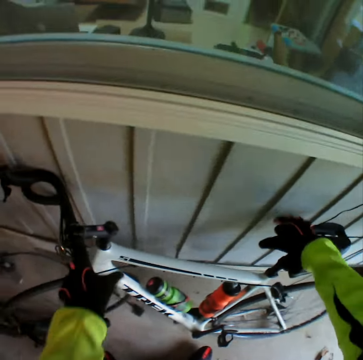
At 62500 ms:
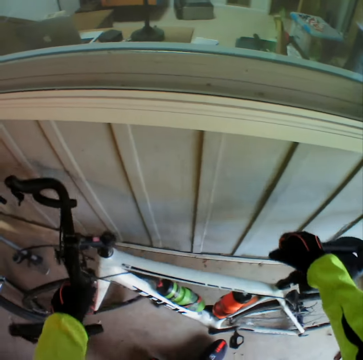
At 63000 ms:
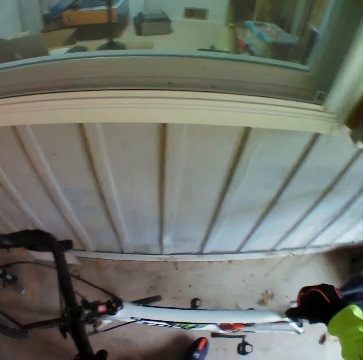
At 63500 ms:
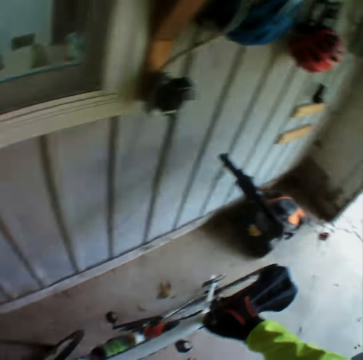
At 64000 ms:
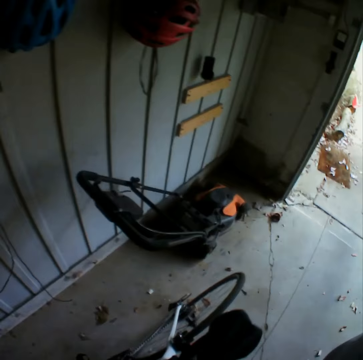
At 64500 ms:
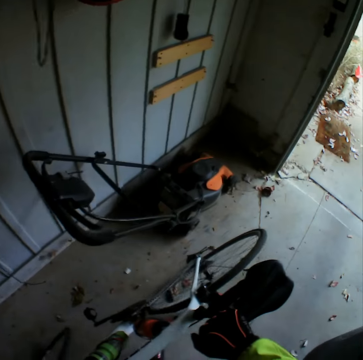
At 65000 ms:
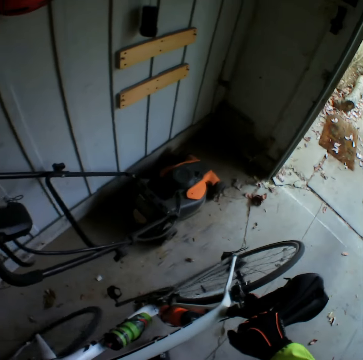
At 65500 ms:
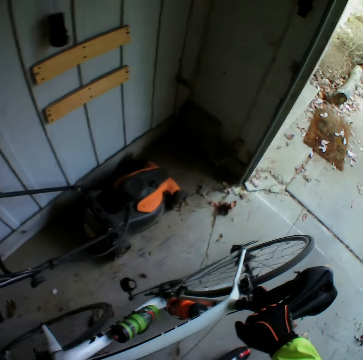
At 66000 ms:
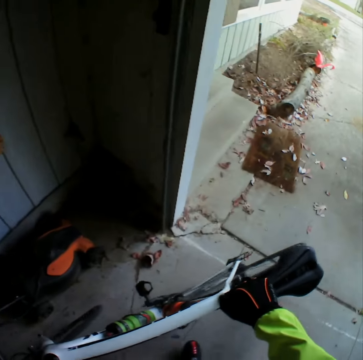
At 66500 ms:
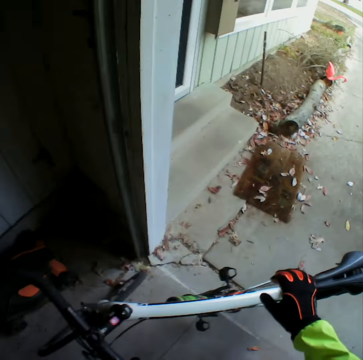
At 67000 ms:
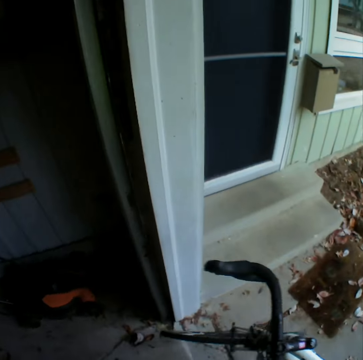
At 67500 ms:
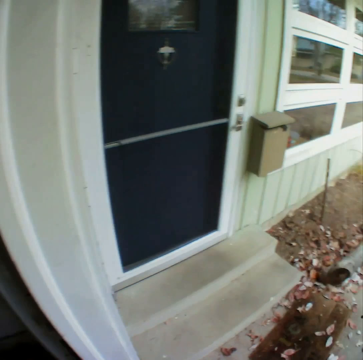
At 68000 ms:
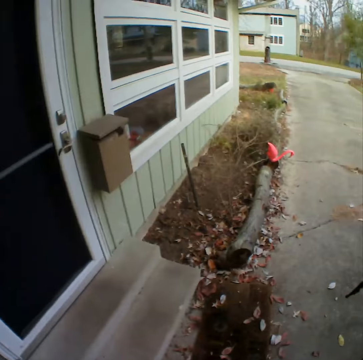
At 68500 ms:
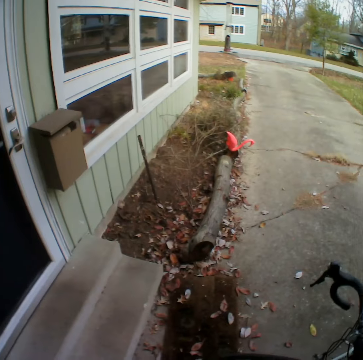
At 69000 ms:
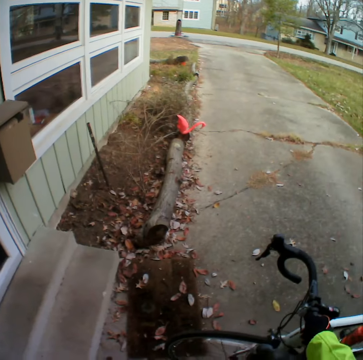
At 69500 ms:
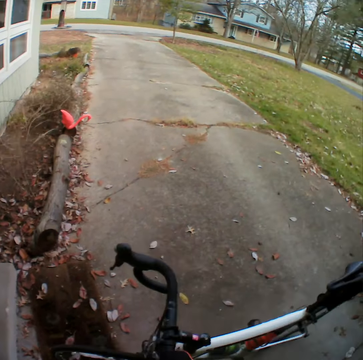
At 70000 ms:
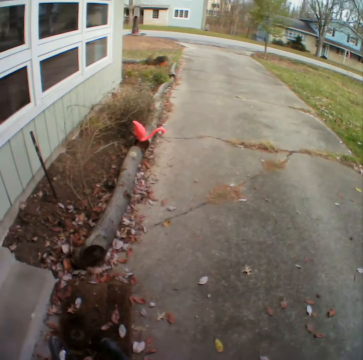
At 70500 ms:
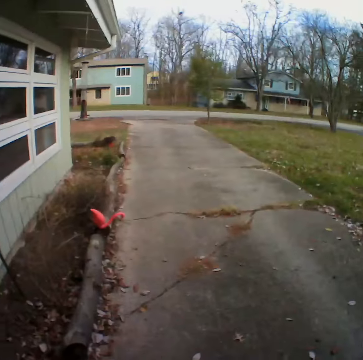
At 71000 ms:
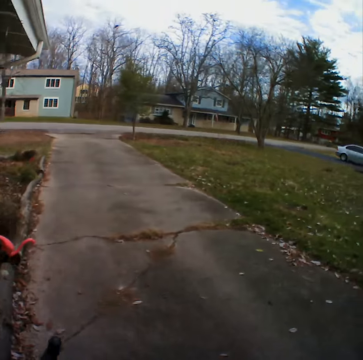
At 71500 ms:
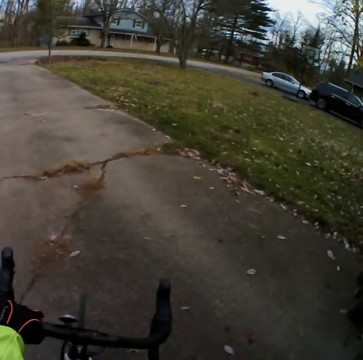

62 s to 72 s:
The camera wearer takes the bike outside.

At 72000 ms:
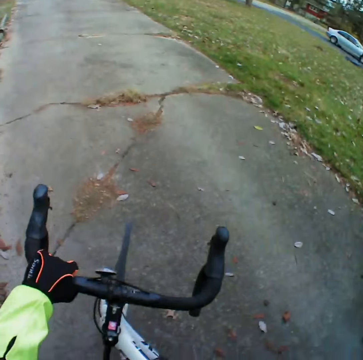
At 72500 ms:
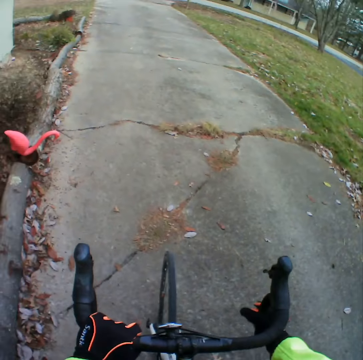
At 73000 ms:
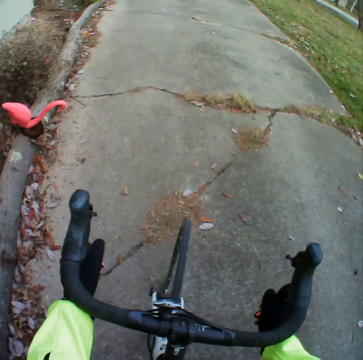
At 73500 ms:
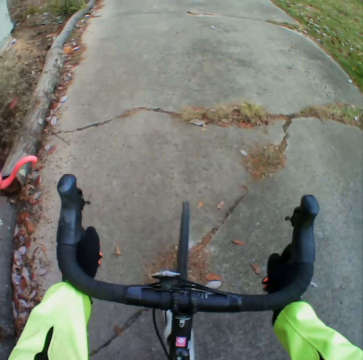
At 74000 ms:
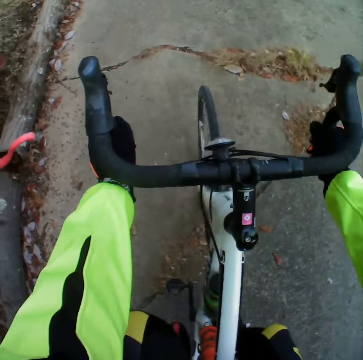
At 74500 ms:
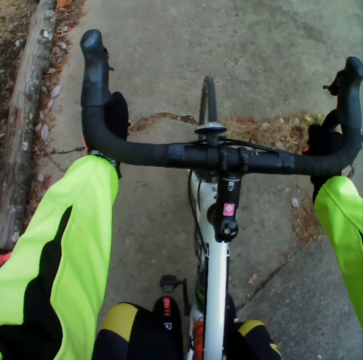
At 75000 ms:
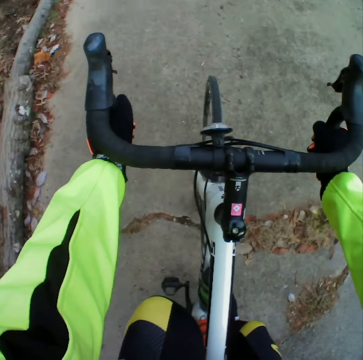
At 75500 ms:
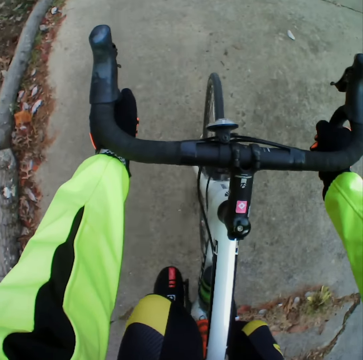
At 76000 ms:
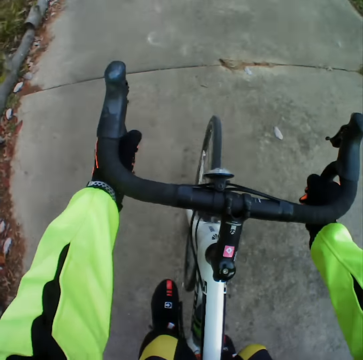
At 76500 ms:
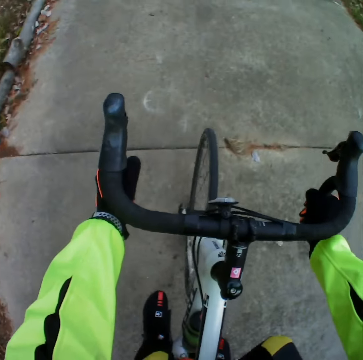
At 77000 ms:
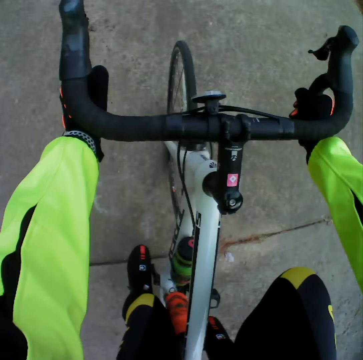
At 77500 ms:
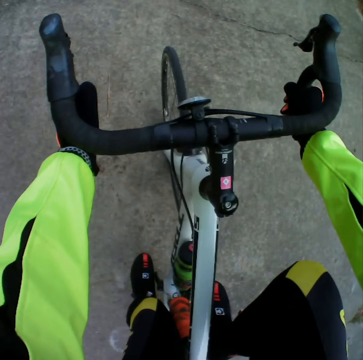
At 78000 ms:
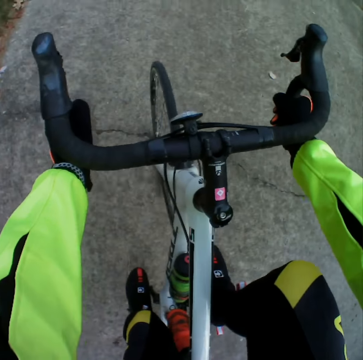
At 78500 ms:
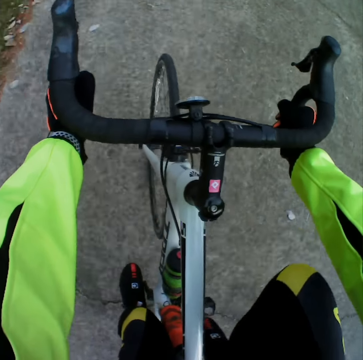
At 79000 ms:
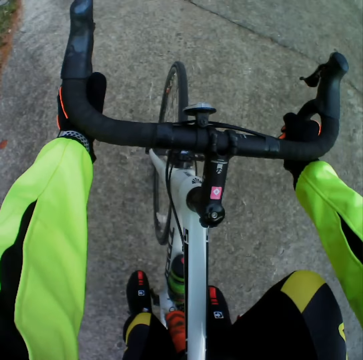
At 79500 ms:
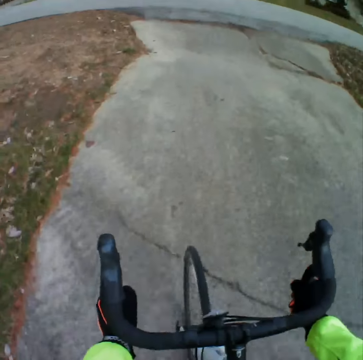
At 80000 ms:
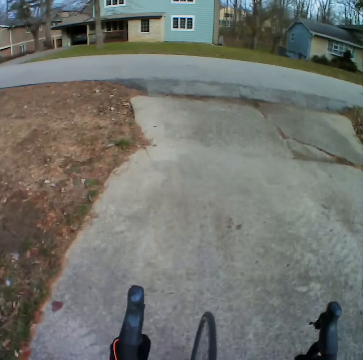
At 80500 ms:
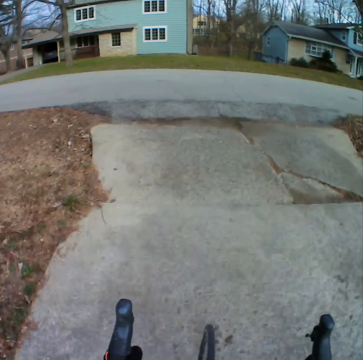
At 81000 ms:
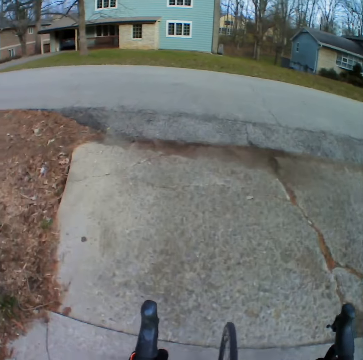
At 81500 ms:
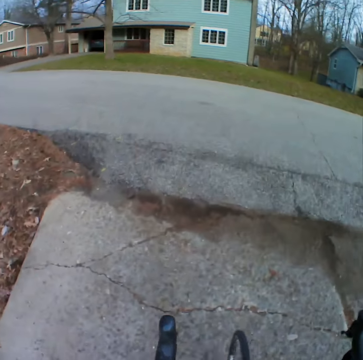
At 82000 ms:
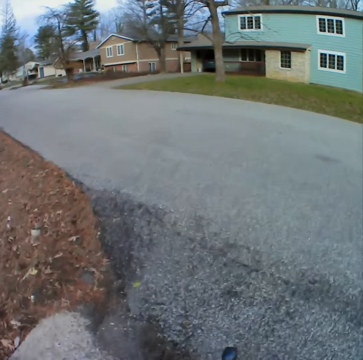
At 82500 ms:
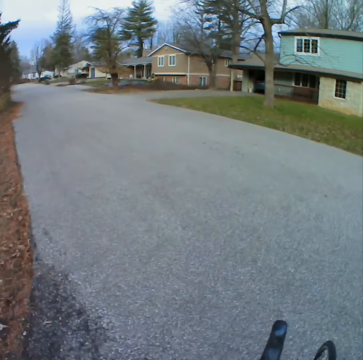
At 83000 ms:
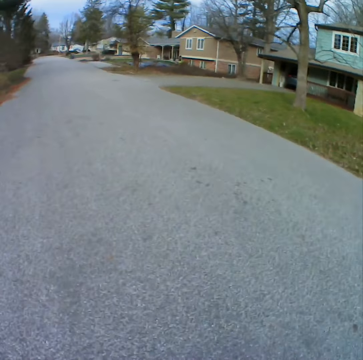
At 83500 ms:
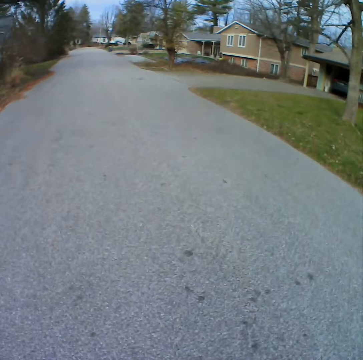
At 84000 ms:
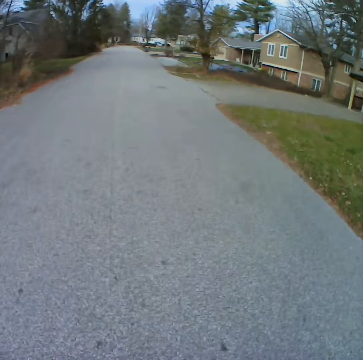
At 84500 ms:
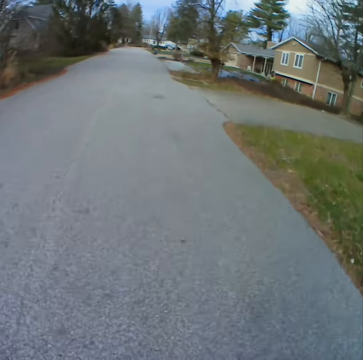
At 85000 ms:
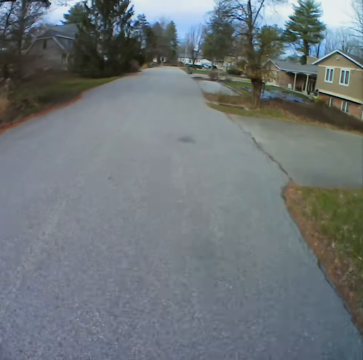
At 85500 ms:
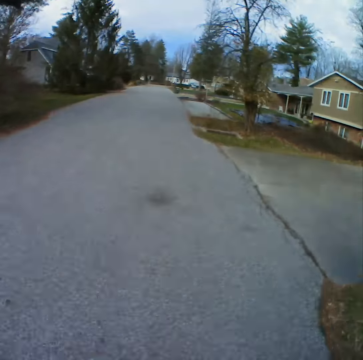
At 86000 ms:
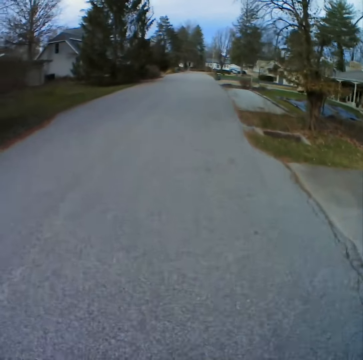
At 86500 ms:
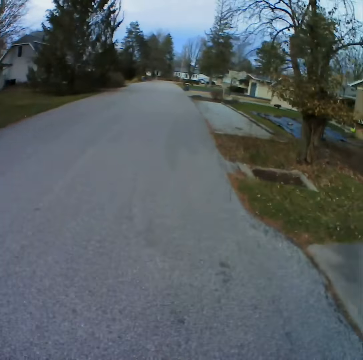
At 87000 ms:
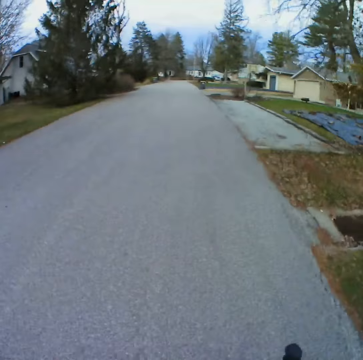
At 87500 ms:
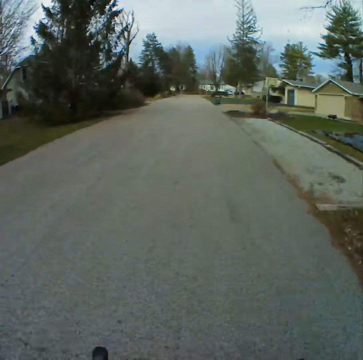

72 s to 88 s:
The camera wearer rides the bicycle on the pavement. They climb the bicycle. They ride the bicycle on the road.

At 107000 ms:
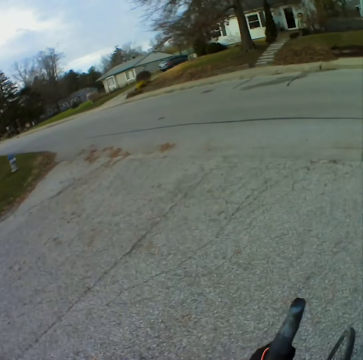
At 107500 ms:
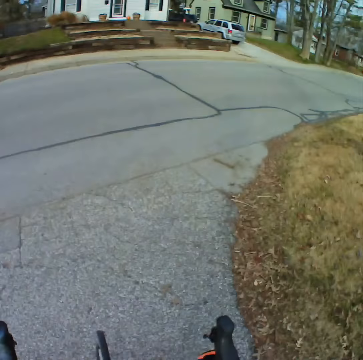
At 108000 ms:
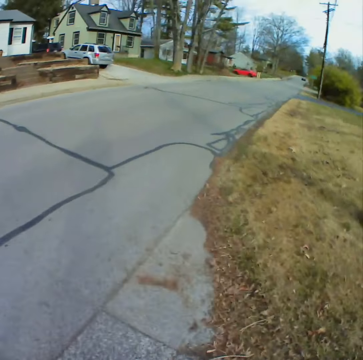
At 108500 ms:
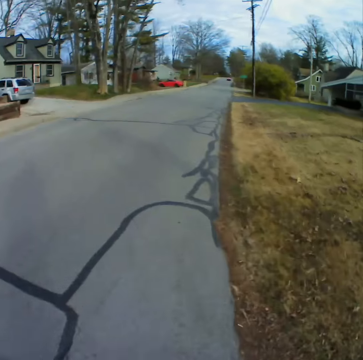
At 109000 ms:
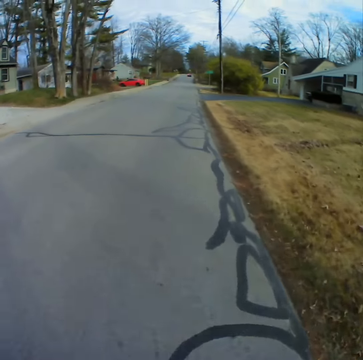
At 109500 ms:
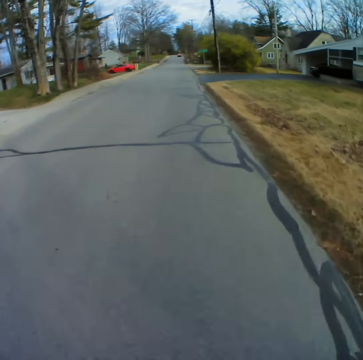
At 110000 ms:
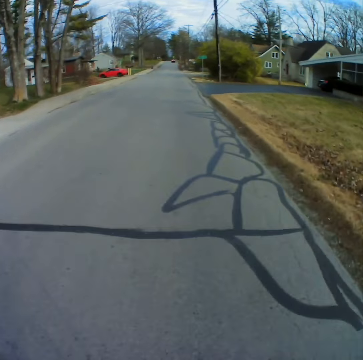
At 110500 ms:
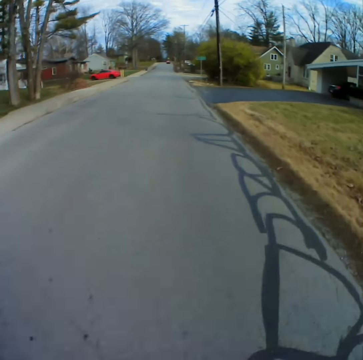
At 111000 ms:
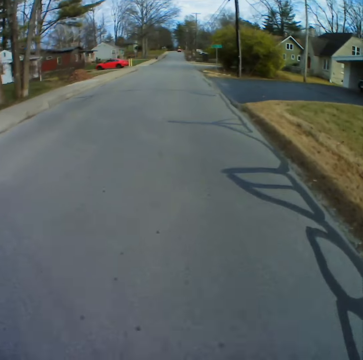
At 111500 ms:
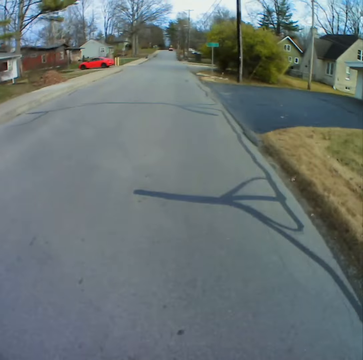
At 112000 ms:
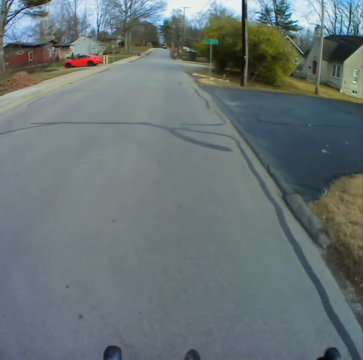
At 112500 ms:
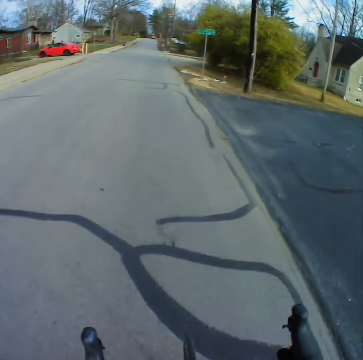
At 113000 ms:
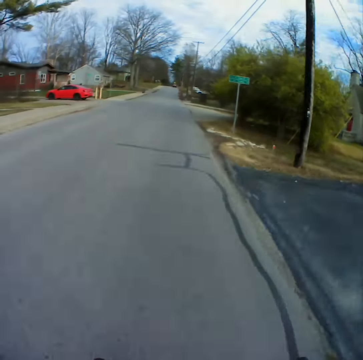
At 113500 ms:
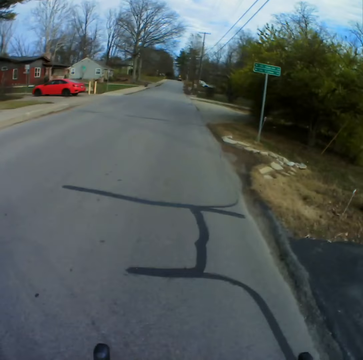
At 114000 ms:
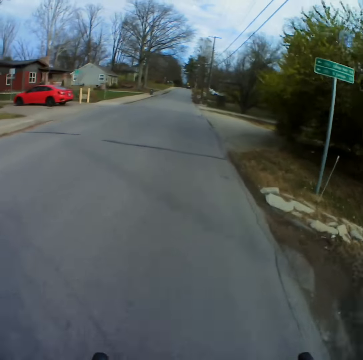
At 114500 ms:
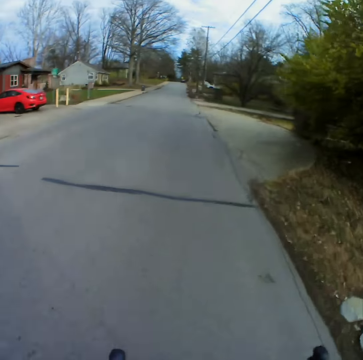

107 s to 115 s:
The camera wearer turns to the right hand side of the road. They ride the bicycle on the road.

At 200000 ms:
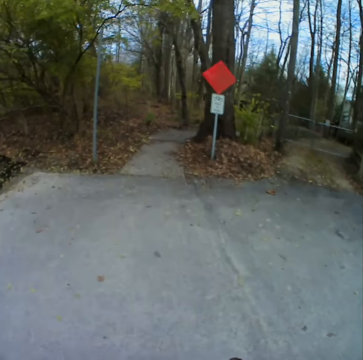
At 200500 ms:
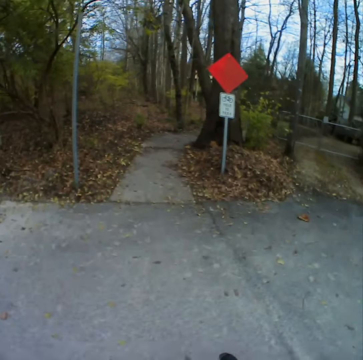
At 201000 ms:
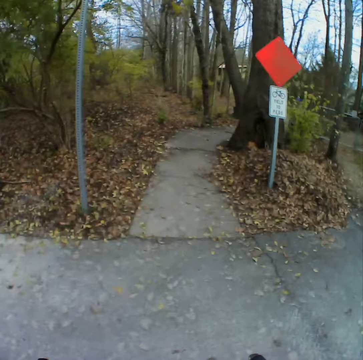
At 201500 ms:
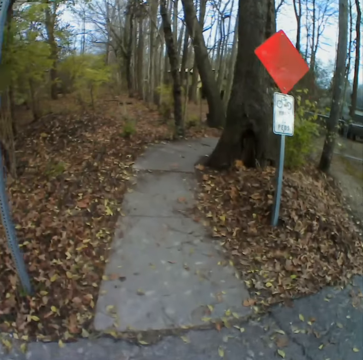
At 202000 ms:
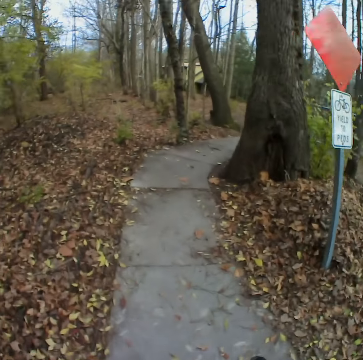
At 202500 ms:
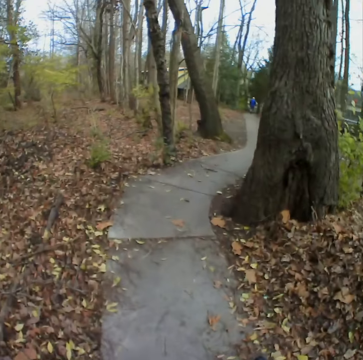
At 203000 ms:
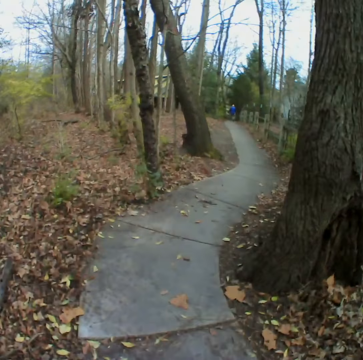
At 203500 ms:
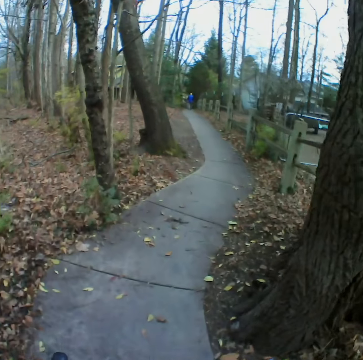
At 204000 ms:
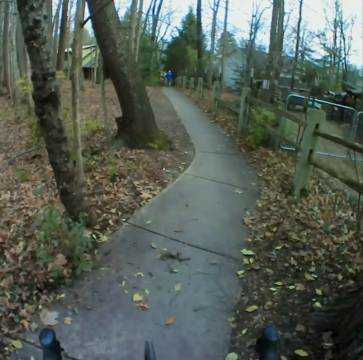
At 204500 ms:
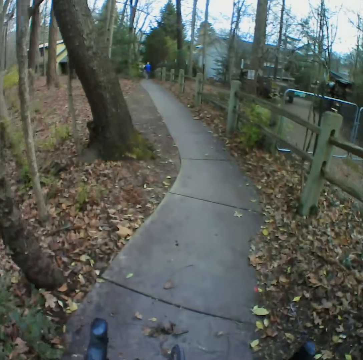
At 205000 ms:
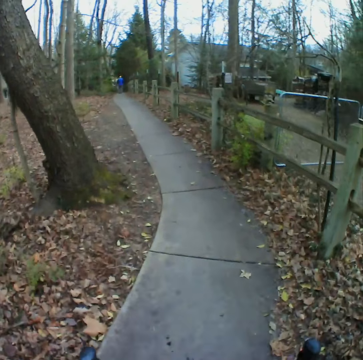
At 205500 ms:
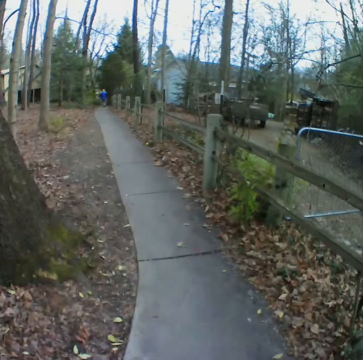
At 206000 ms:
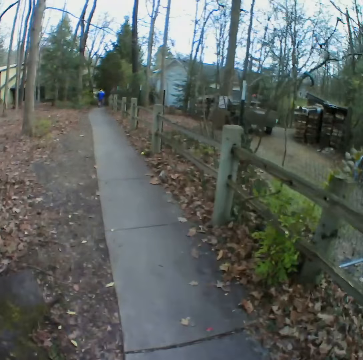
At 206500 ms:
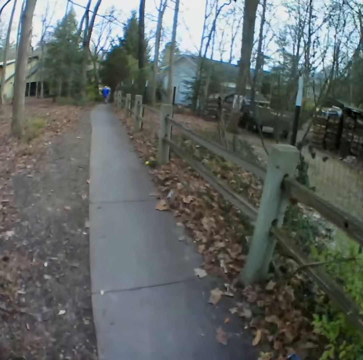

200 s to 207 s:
The camera wearer branches out from the main highway into a feeder road.
